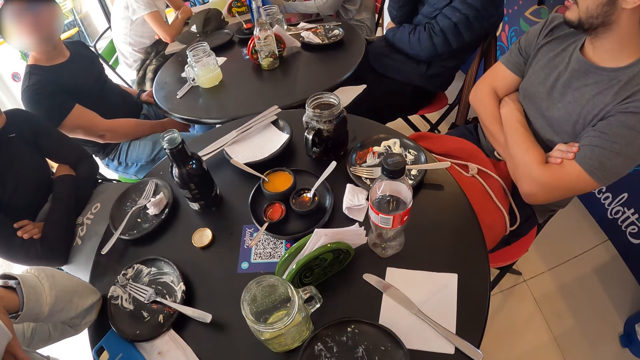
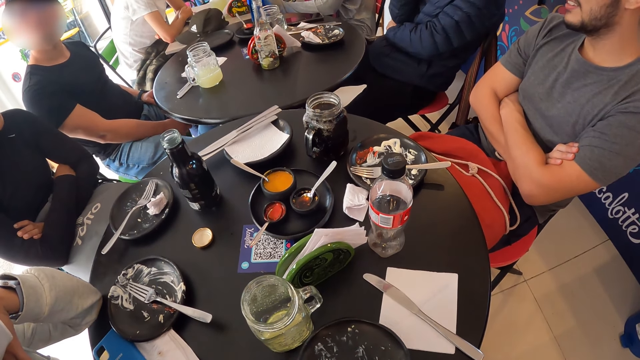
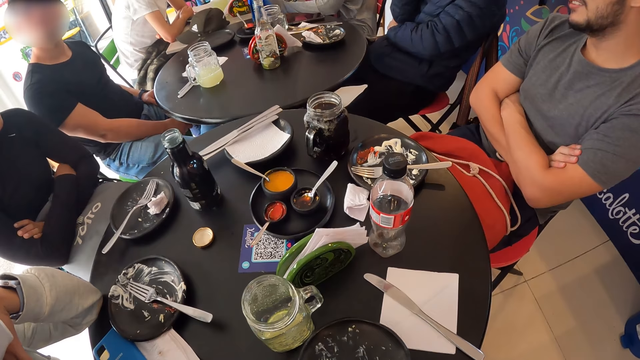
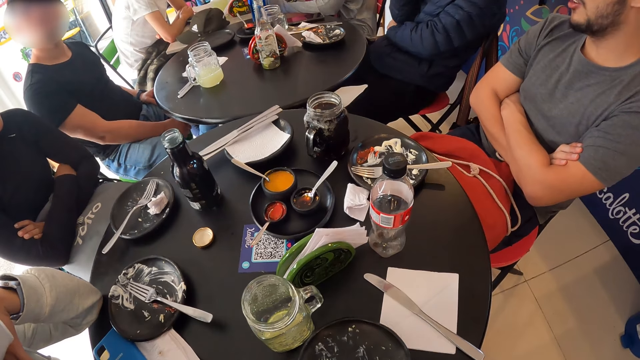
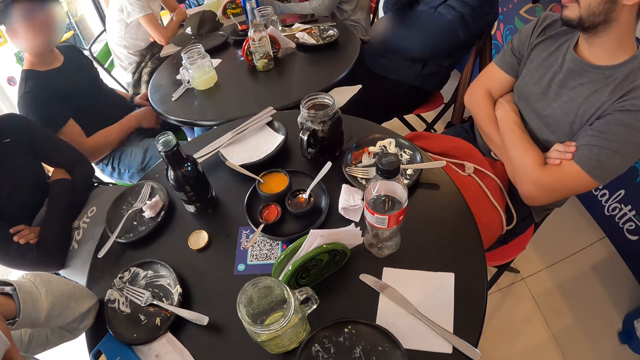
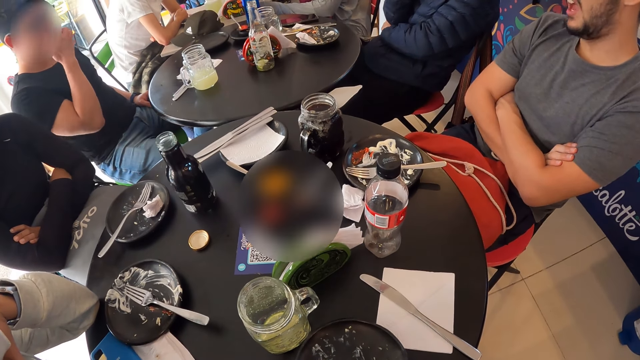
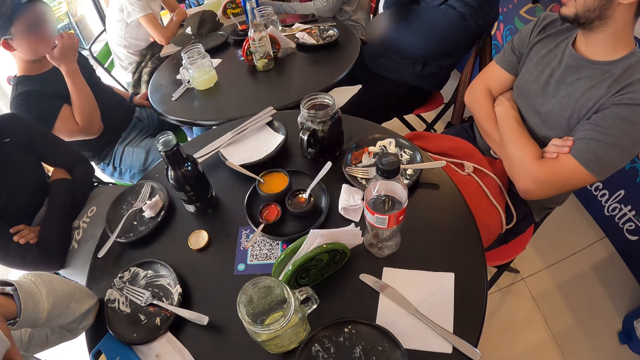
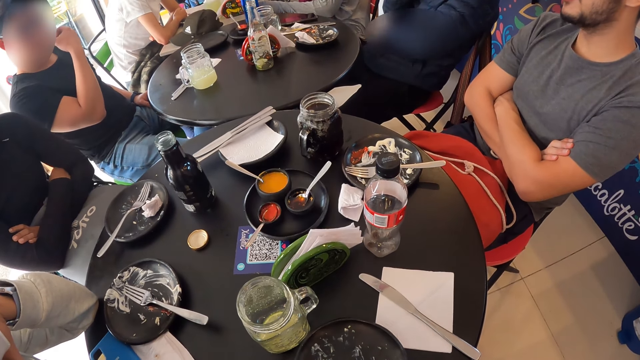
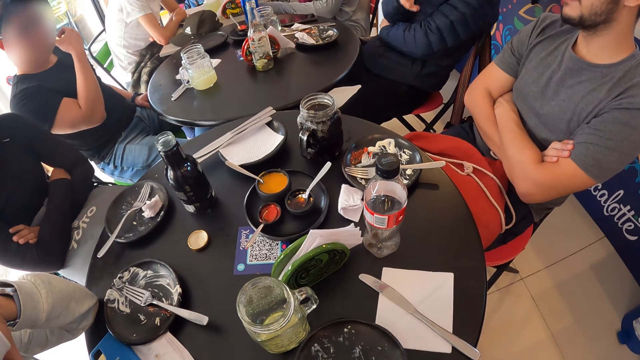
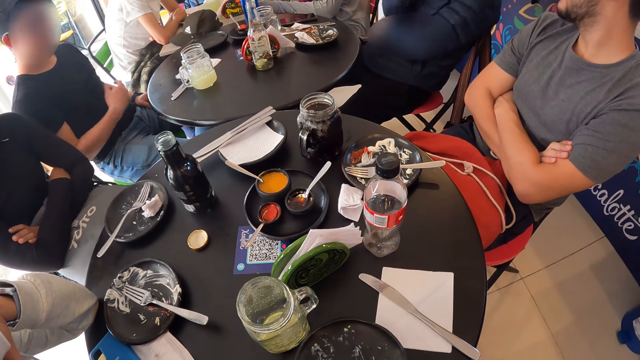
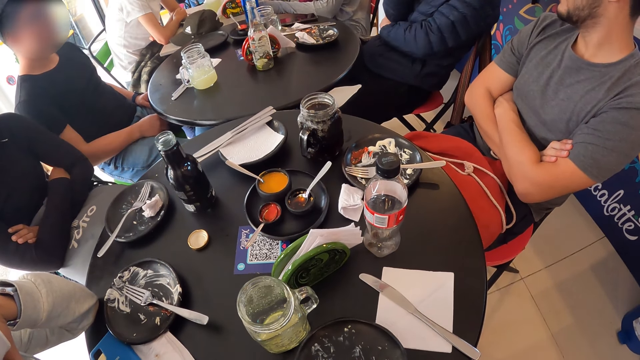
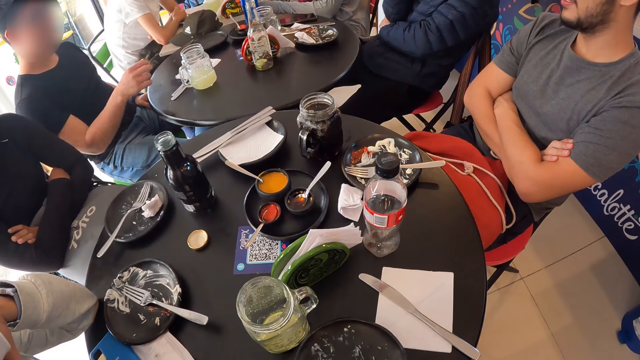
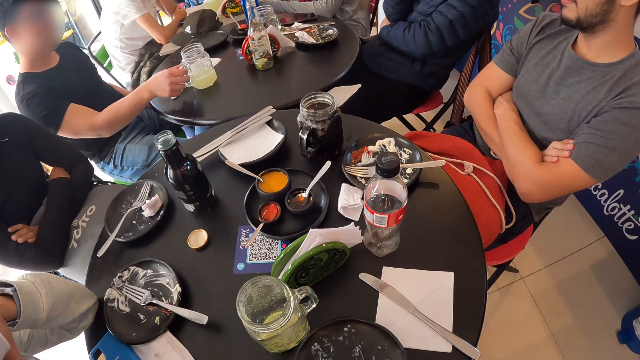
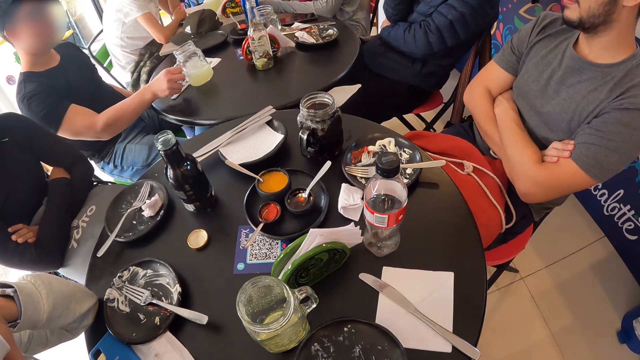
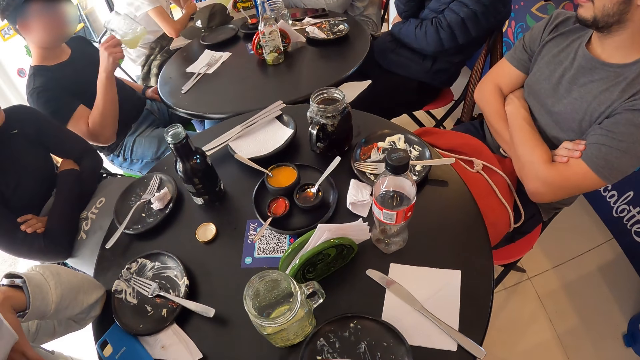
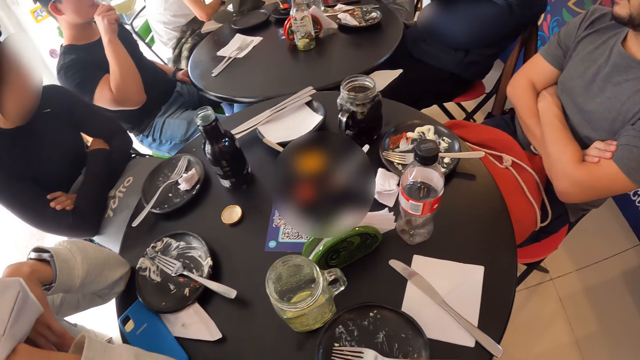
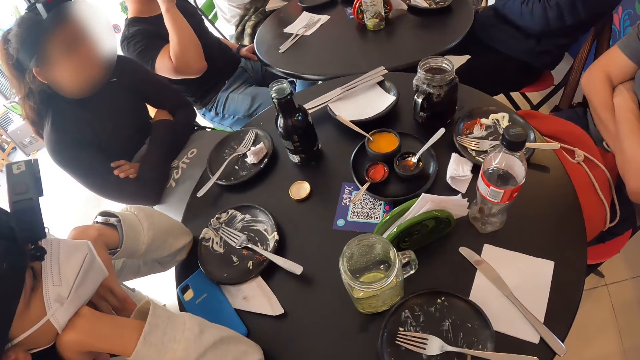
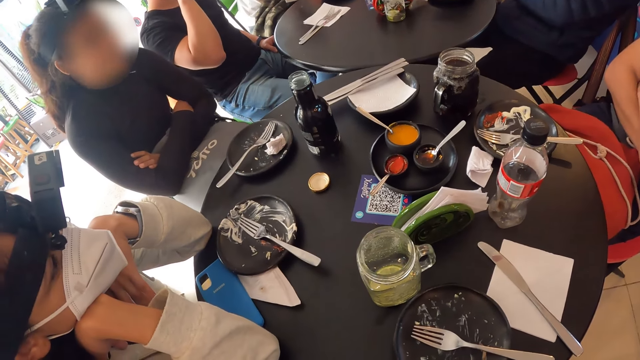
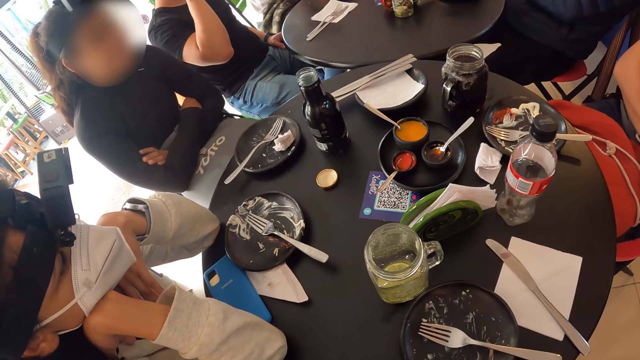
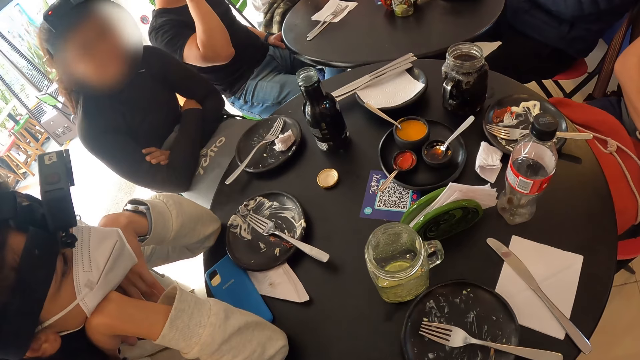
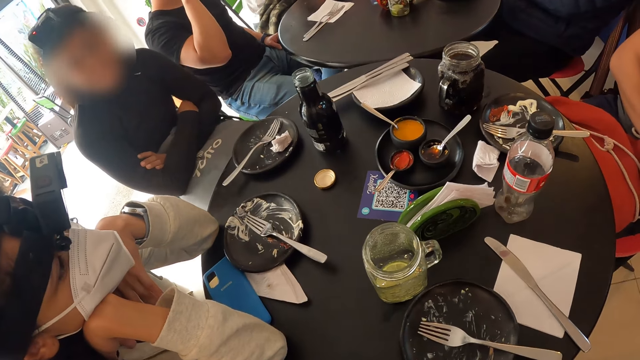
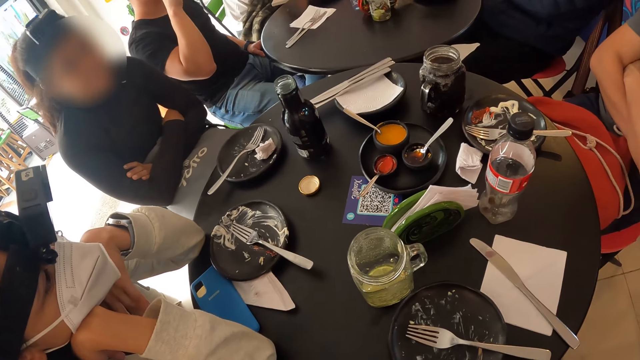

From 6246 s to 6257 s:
A man touches his face. Another man moves his hand. The first man picks up a mug of juice and drinks the juice. A lady puts her face on her hands.

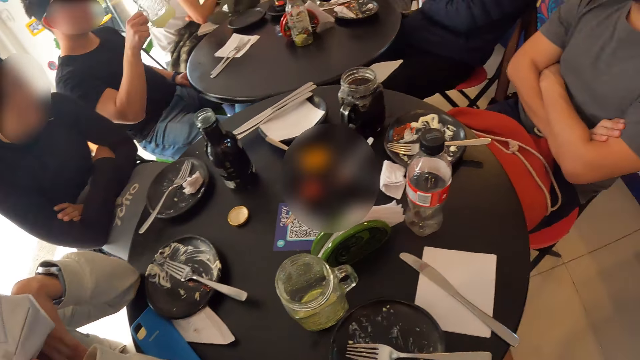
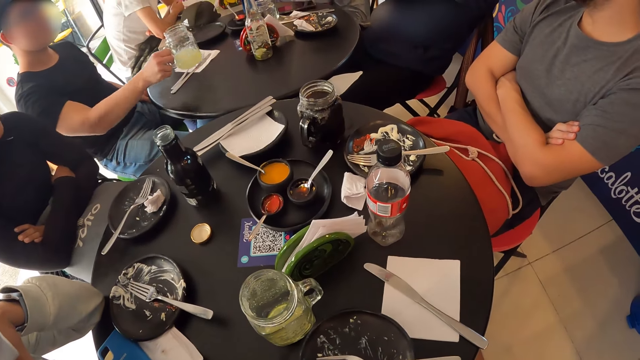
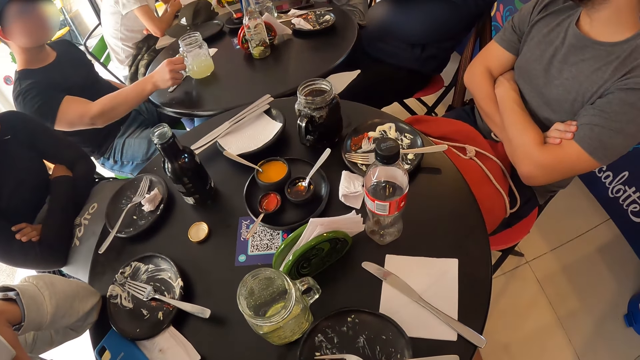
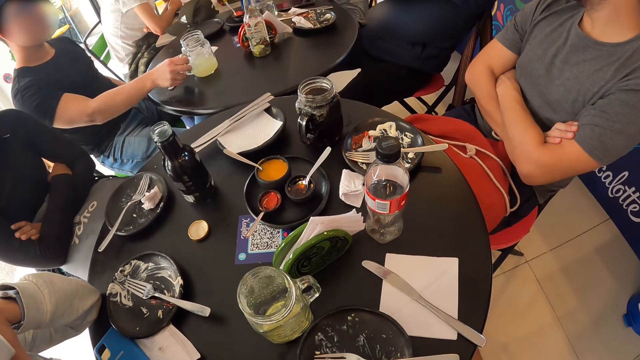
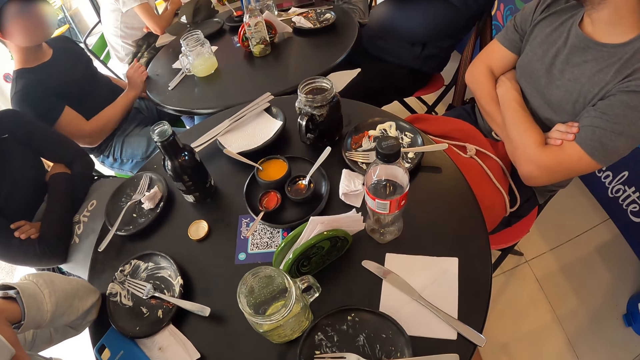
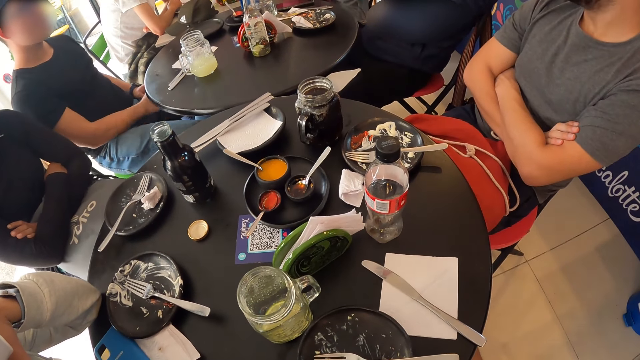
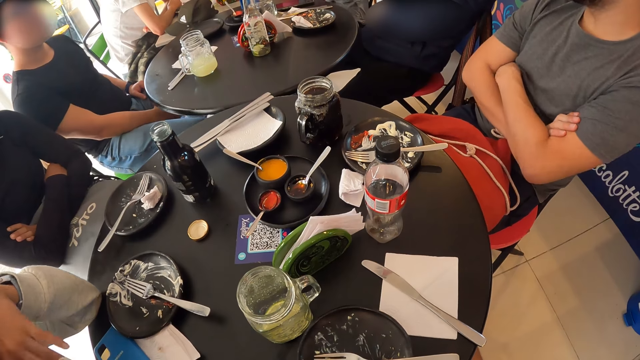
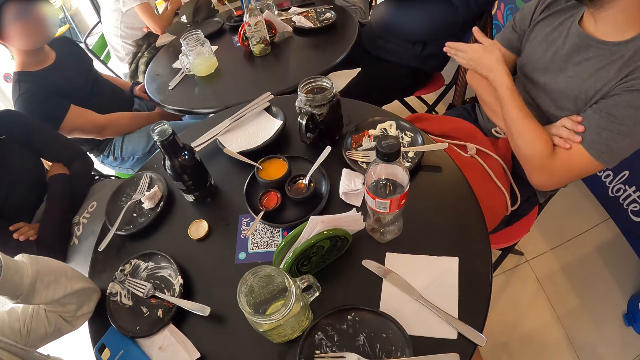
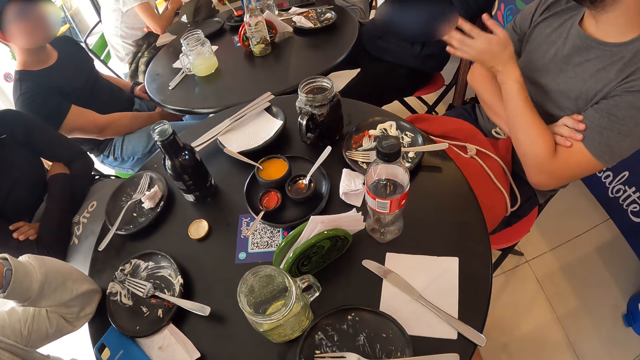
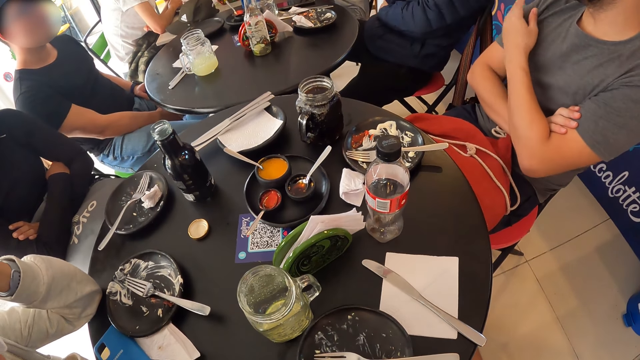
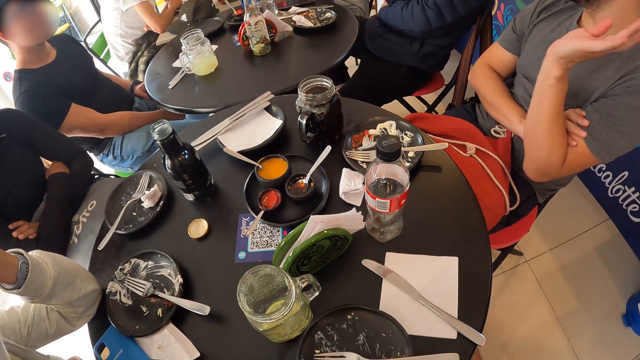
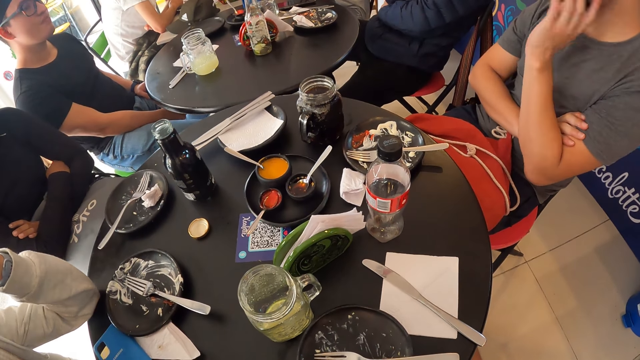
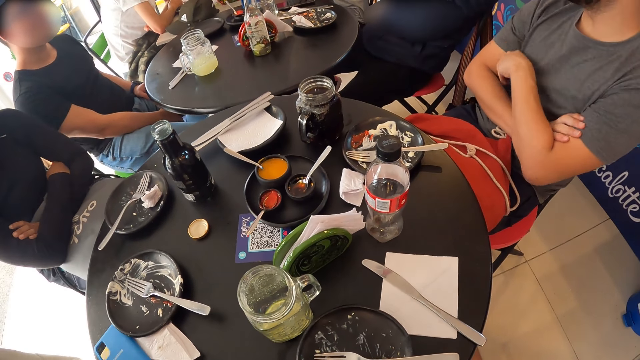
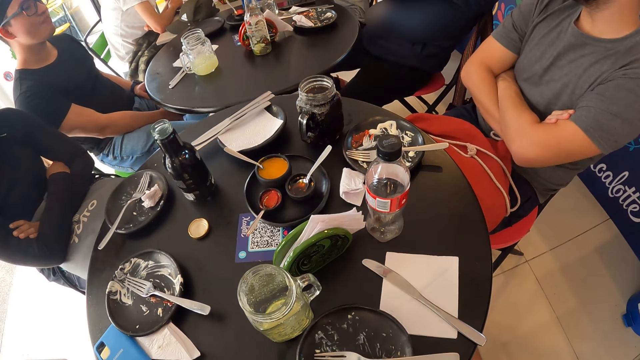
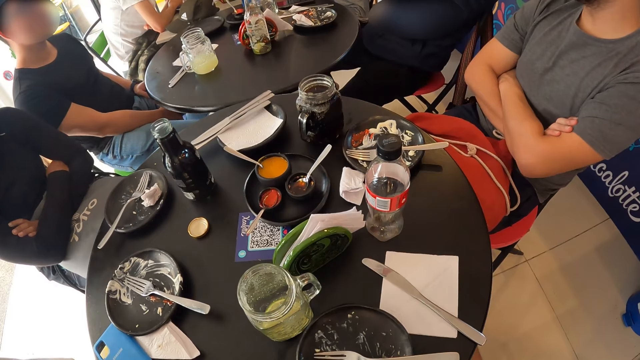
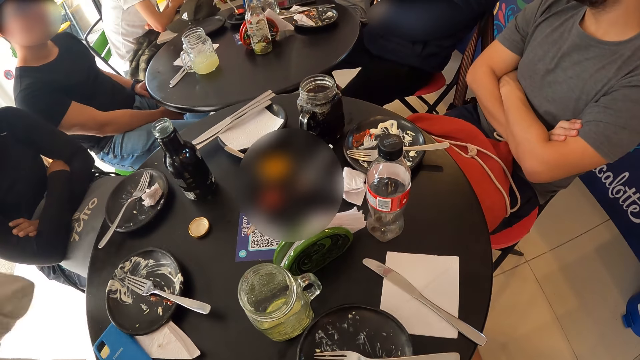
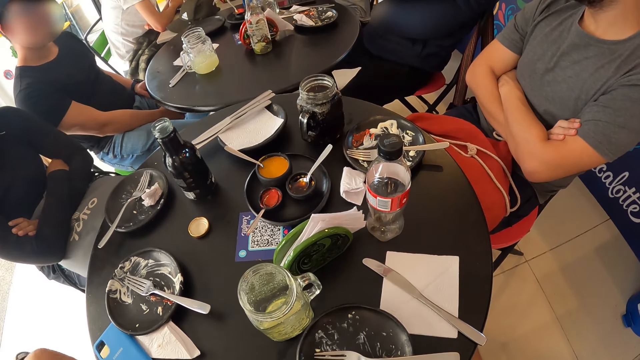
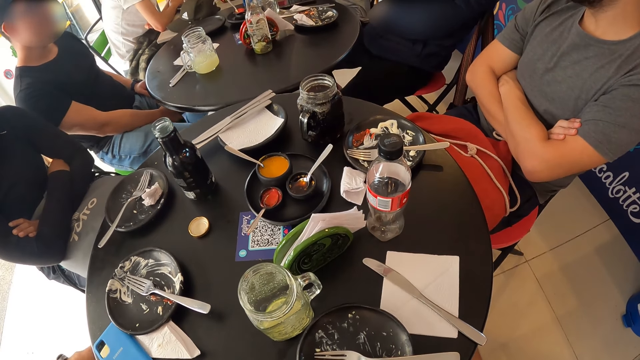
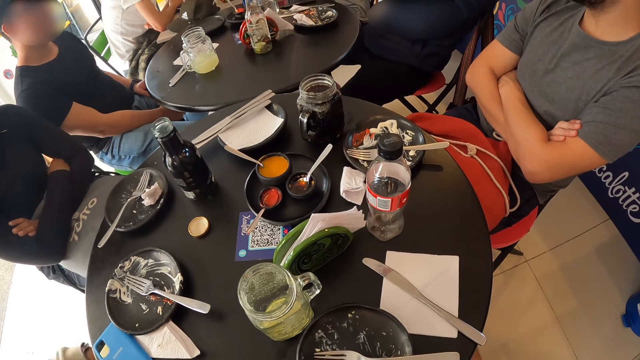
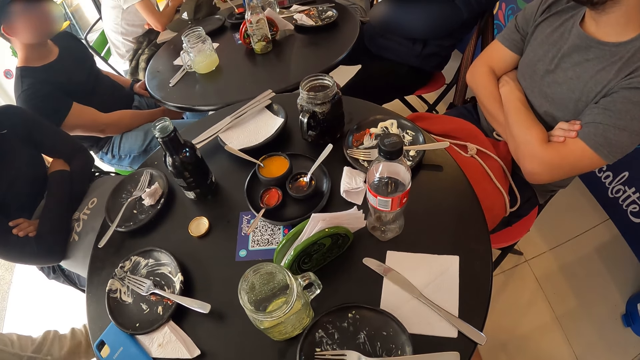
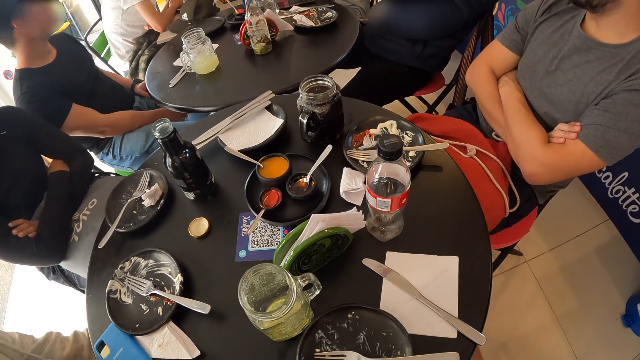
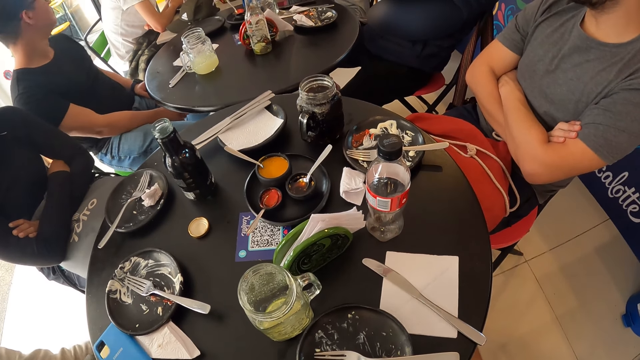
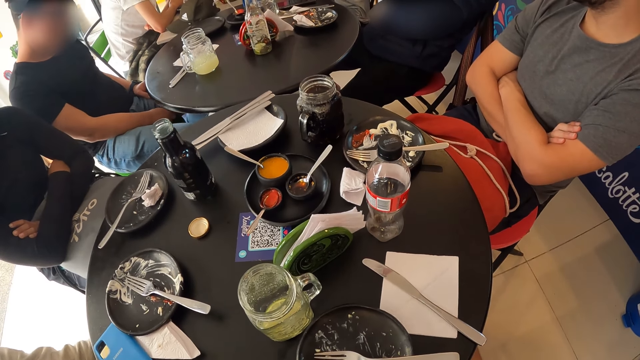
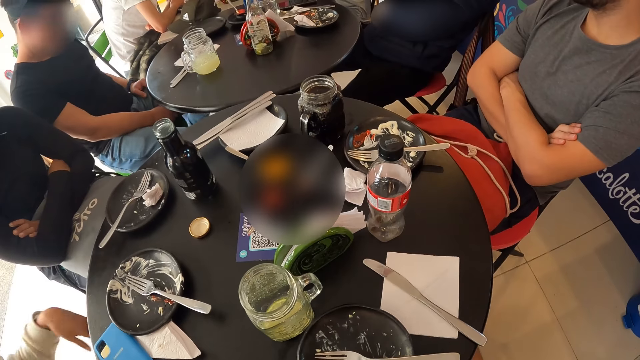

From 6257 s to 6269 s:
A man puts the mug on the table. Another man moves his hand. A lady moves her hand.
